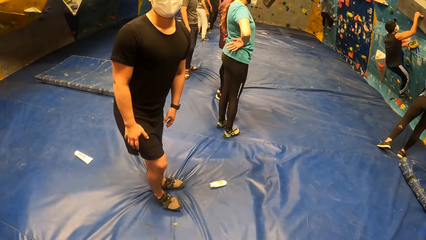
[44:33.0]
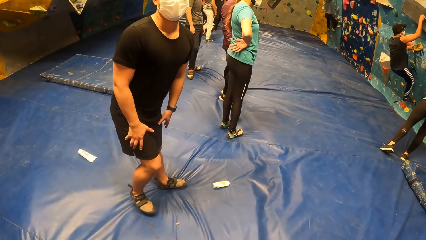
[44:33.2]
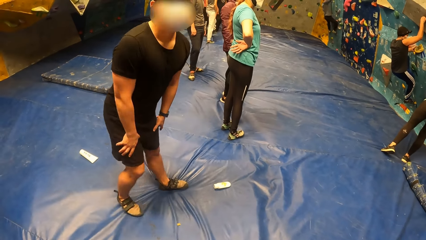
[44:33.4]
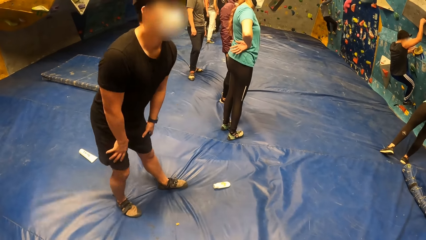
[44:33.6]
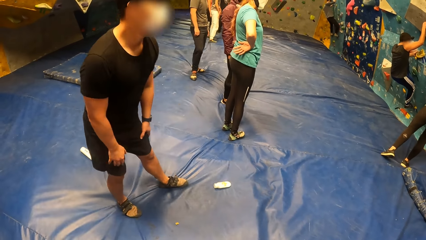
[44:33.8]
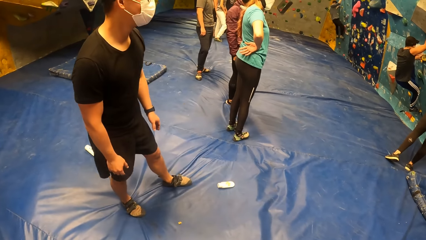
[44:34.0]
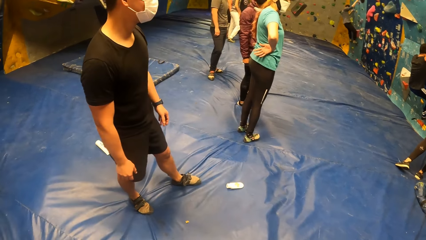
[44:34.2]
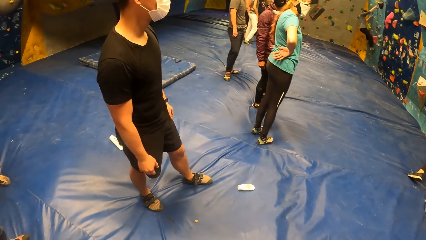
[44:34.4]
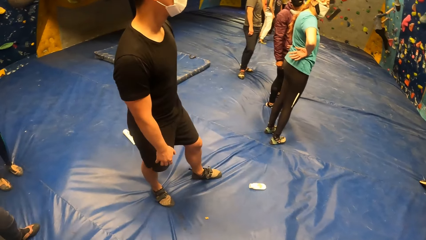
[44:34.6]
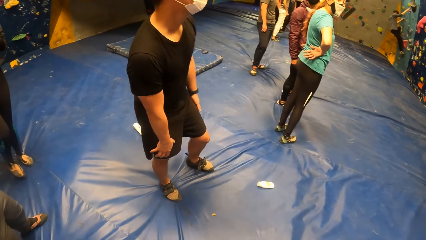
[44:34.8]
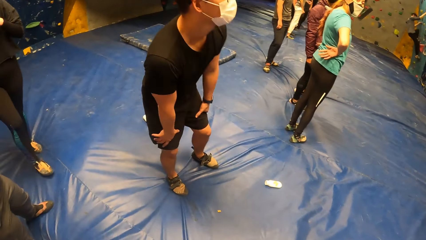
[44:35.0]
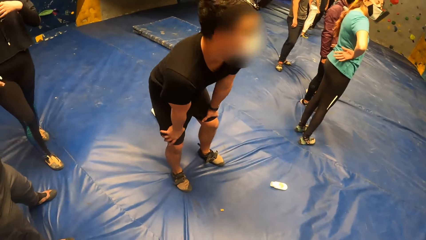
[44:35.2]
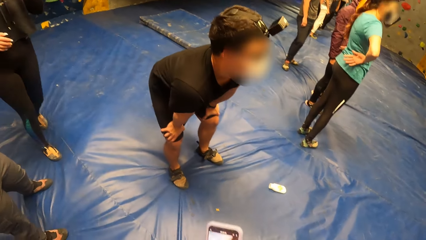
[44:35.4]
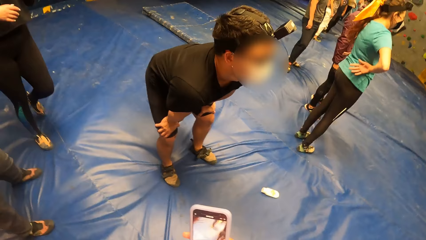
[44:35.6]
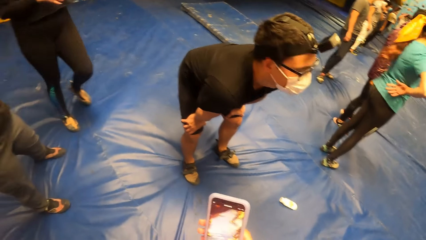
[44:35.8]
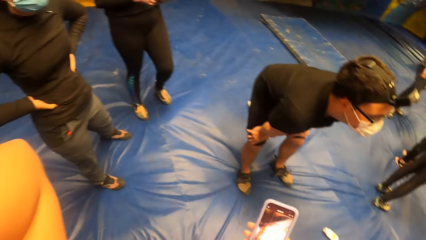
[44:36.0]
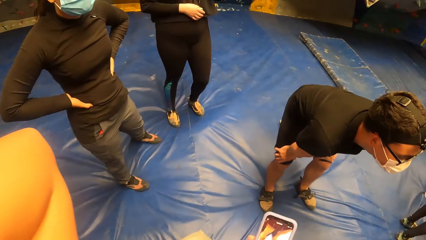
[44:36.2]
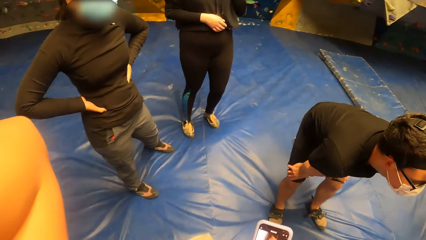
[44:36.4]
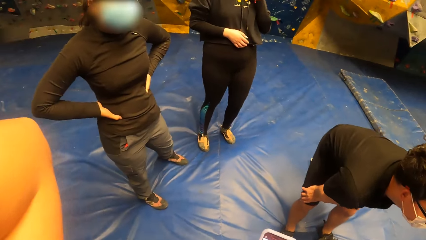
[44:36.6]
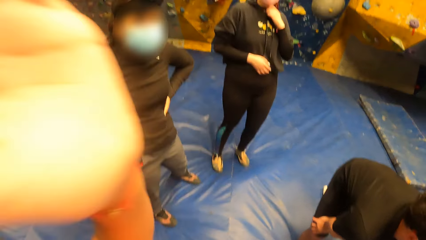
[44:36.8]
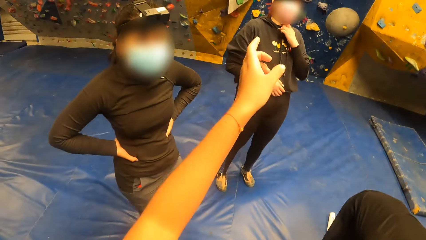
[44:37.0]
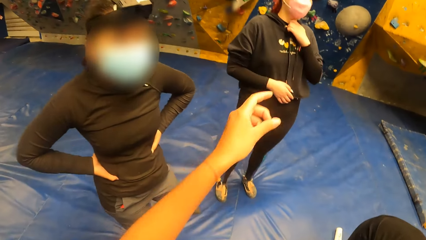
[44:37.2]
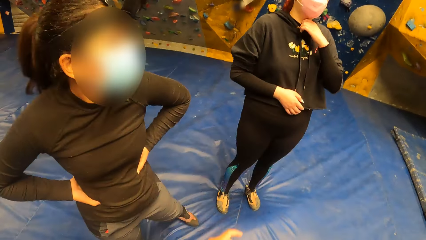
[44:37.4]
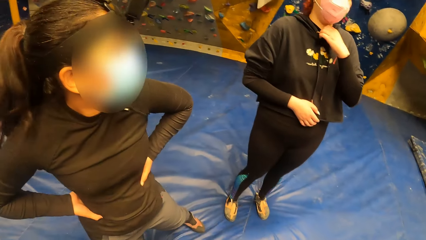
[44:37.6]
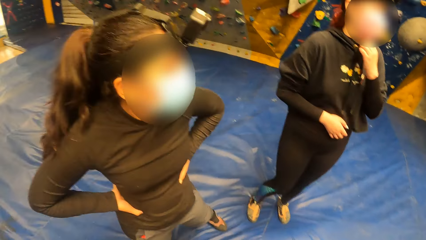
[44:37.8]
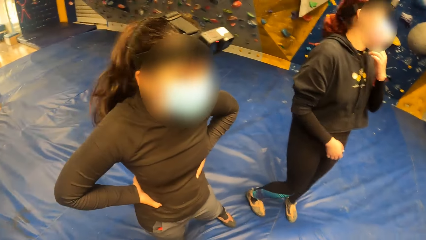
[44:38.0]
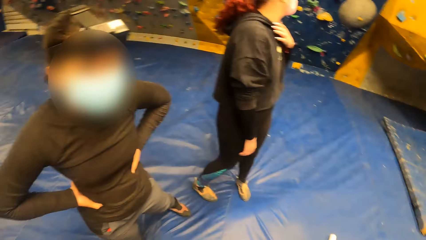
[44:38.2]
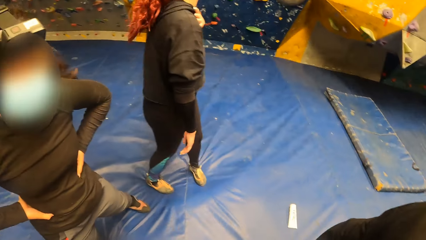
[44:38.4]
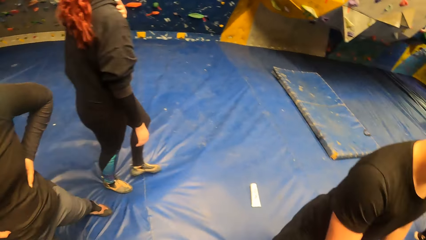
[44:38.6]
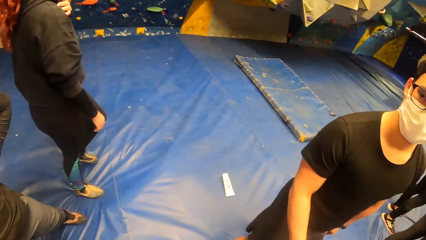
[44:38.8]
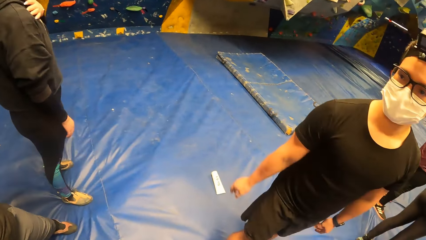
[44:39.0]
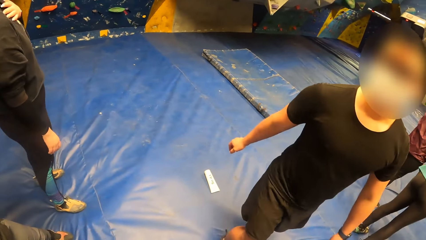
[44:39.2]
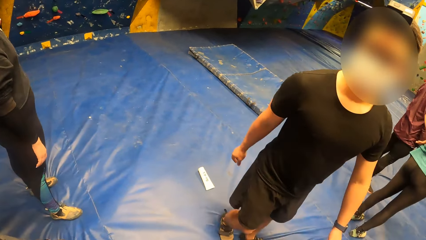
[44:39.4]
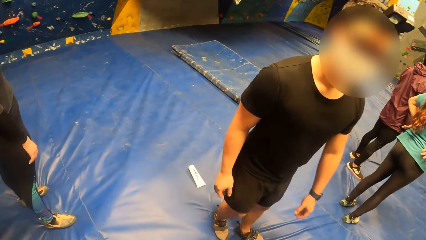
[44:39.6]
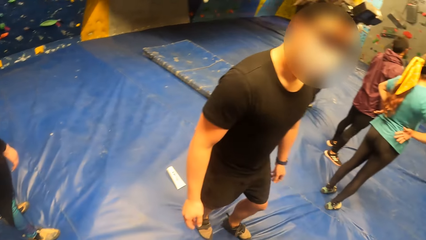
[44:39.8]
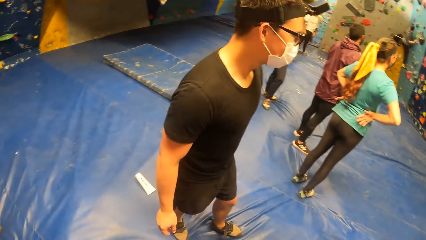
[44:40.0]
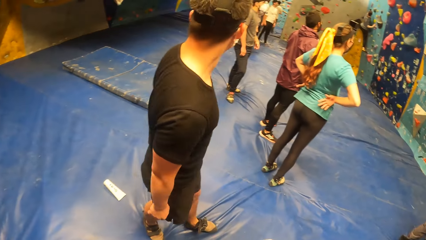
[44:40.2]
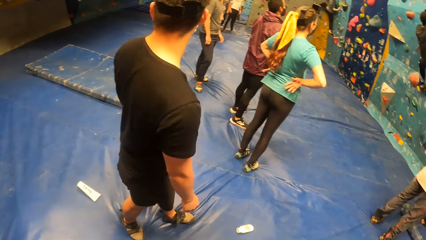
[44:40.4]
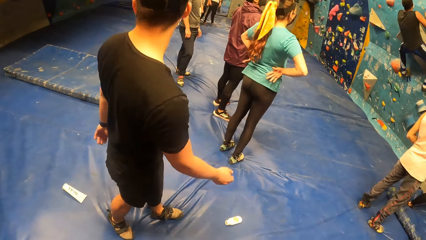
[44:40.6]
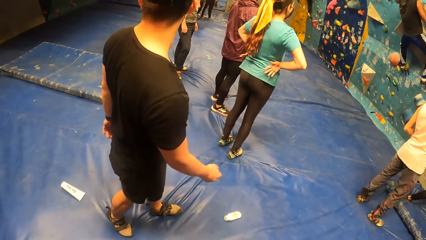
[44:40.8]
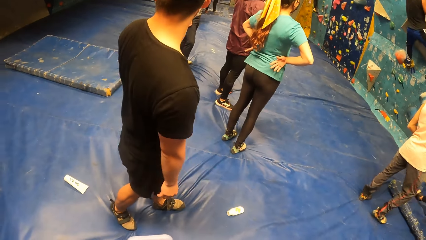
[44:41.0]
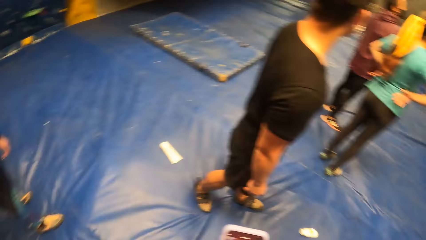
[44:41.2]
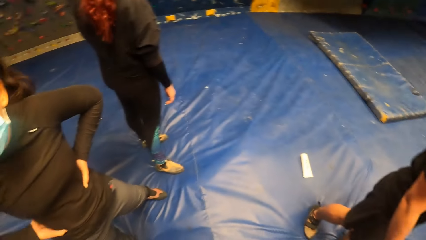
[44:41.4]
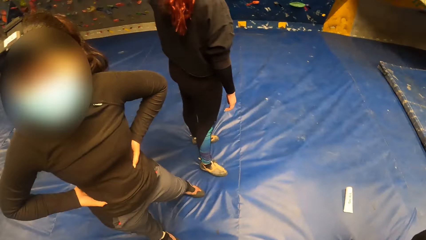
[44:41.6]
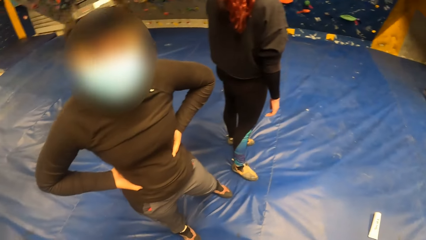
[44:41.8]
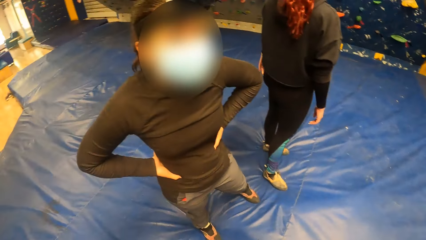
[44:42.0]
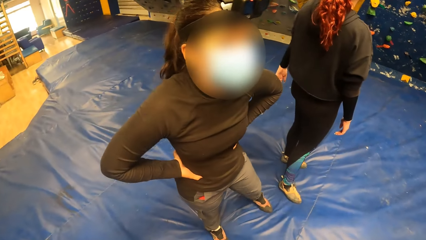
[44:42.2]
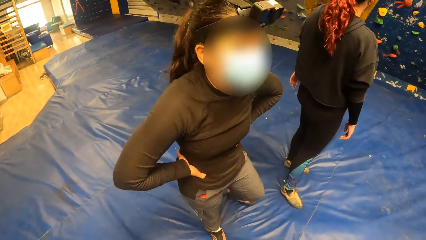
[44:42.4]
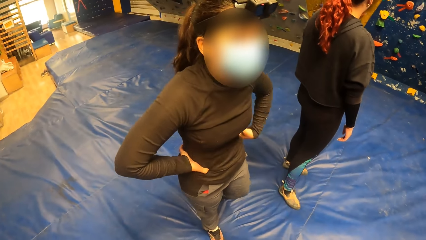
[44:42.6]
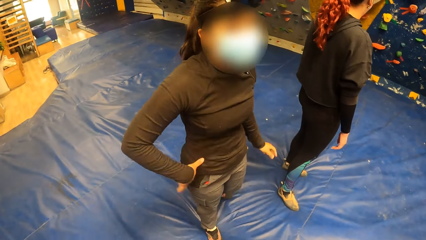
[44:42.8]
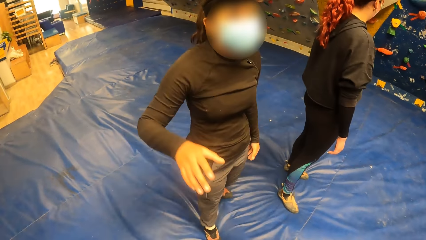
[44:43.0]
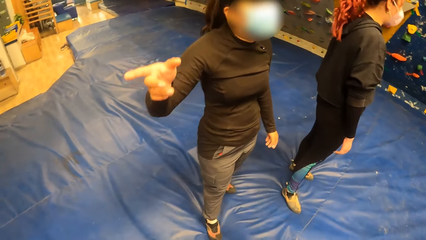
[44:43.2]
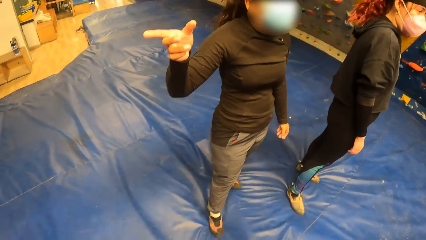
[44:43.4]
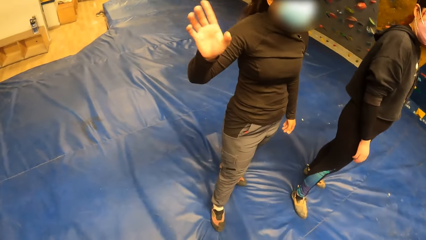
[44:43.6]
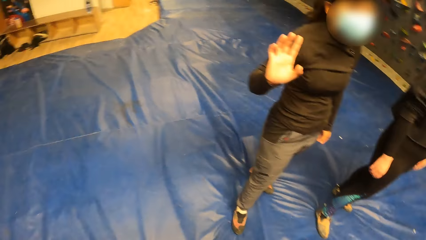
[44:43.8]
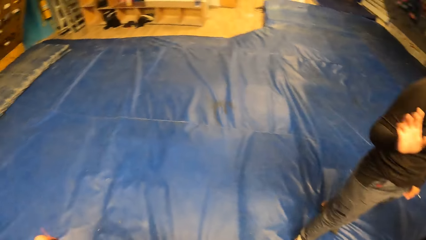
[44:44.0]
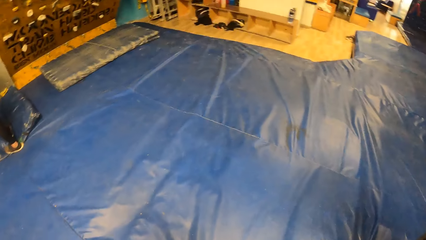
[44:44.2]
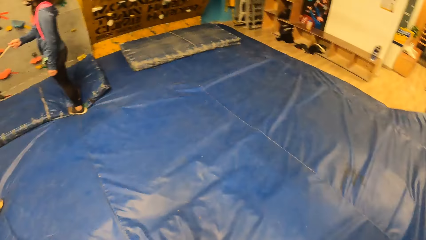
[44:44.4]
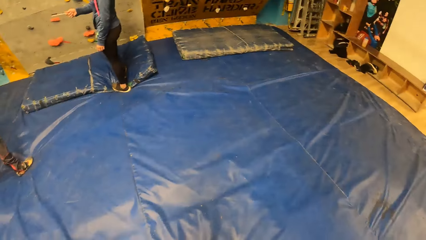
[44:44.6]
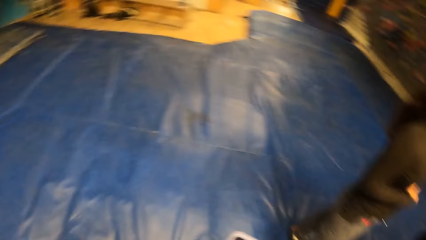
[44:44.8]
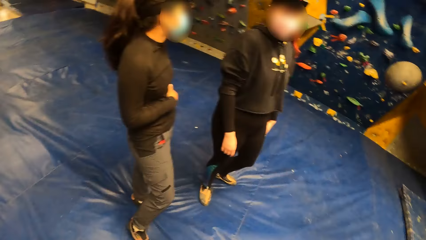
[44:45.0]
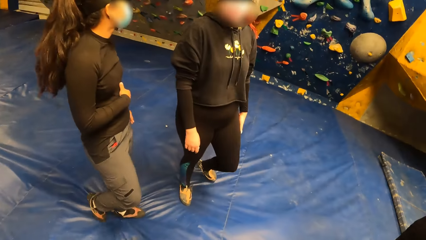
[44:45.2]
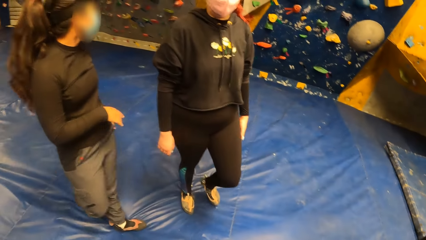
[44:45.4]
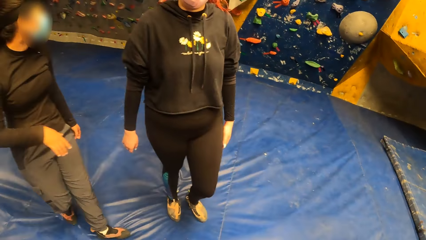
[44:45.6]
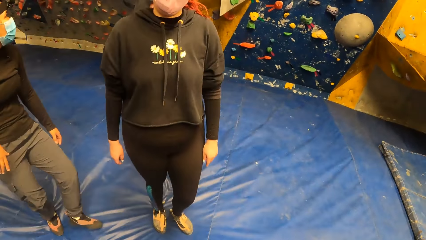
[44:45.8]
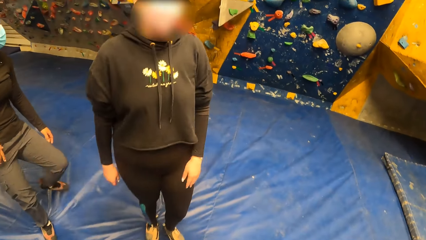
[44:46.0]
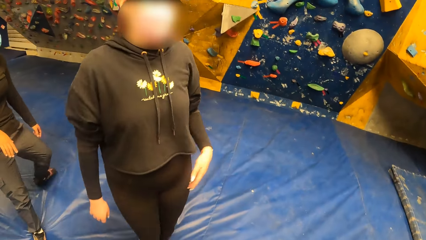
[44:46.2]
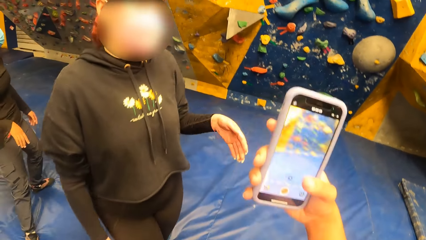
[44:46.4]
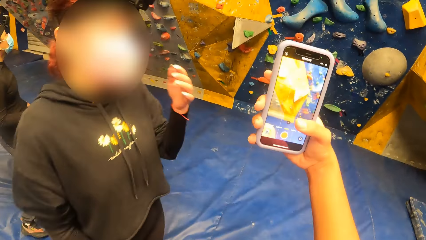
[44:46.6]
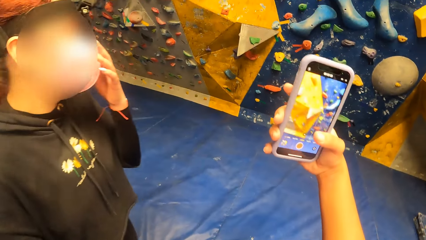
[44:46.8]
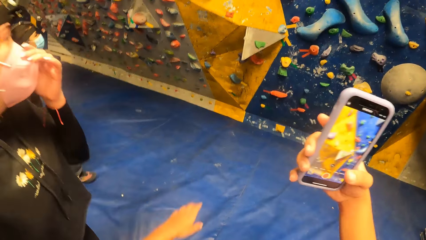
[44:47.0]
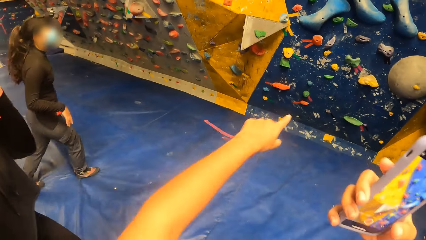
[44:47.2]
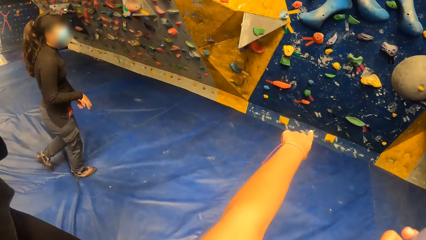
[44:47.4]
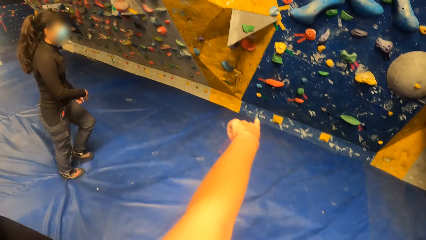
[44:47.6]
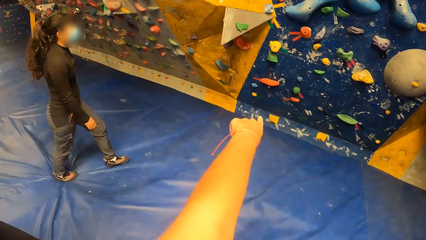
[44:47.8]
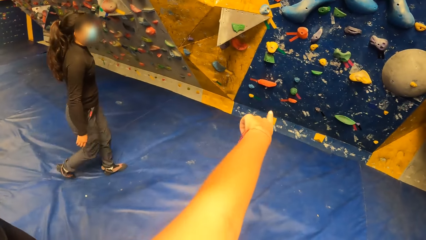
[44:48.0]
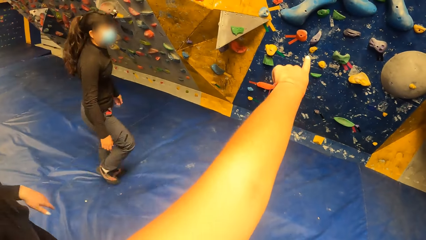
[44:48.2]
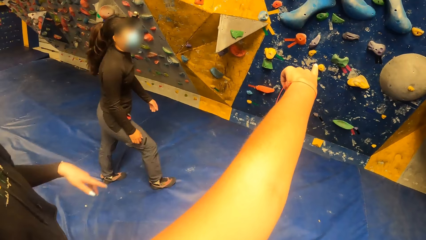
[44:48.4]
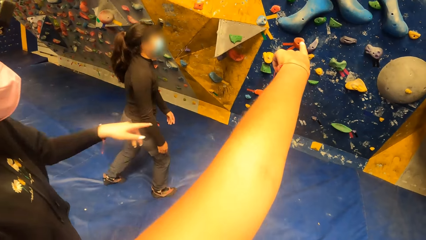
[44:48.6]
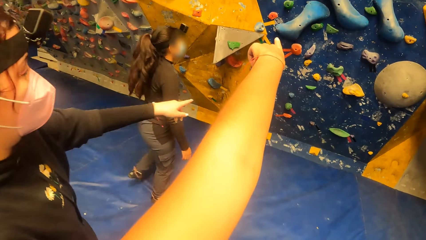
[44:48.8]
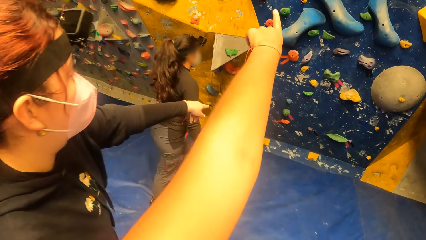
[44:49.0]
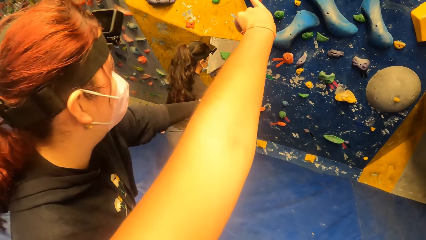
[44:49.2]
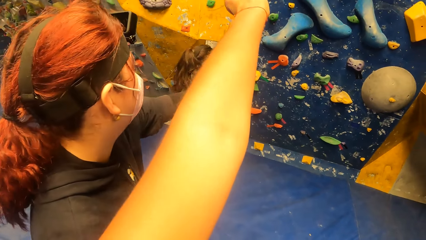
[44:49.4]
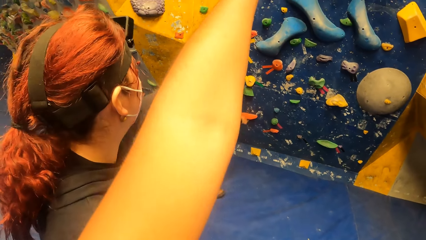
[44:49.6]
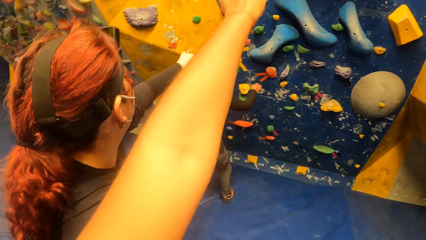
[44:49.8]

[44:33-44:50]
The man bends. The camera wearer looks at the phone and lowers the hand. She interacts with the other woman and the first woman. She looks at the first woman. She looks at the man. She looks at the first woman. The first woman talks to the camera wearer. The other woman interacts with the camera wearer. The camera wearer turns around and looks around. She interacts with the other woman and the first woman. She looks at the phone. She holds the phone with her right hand. She points at the climbing wall with a finger. The other woman walks to the climbing wall.
